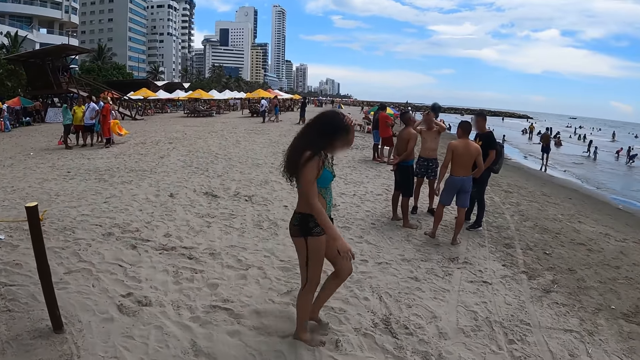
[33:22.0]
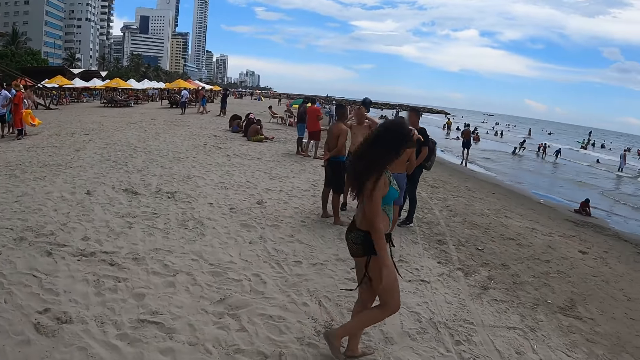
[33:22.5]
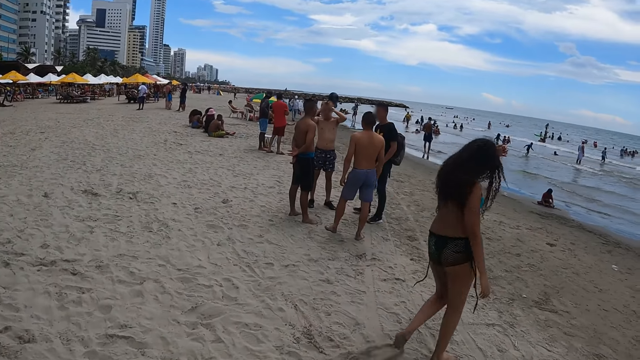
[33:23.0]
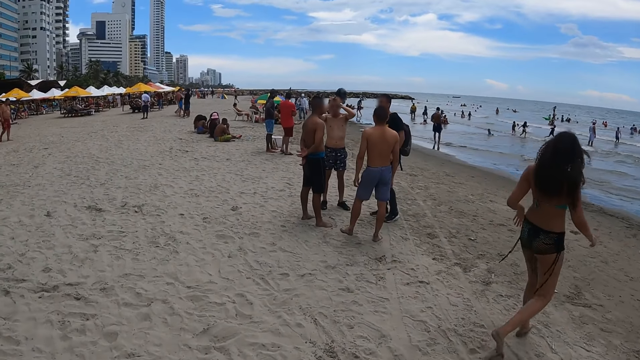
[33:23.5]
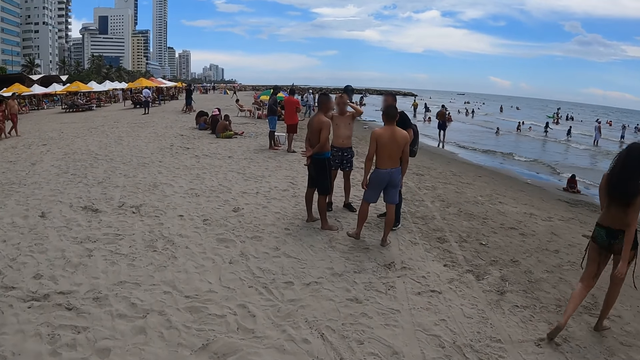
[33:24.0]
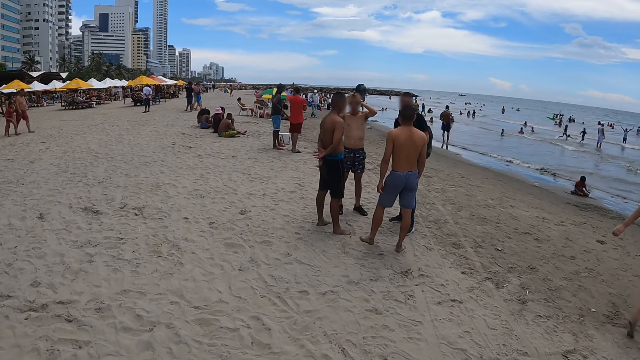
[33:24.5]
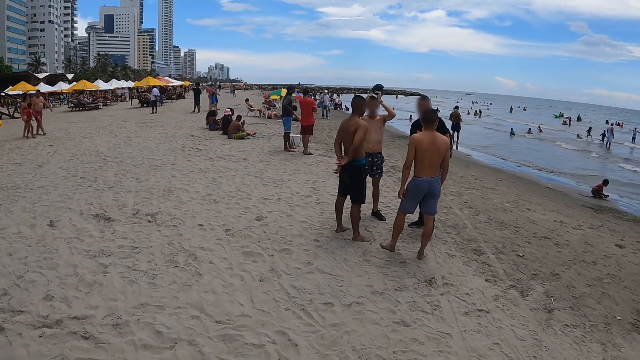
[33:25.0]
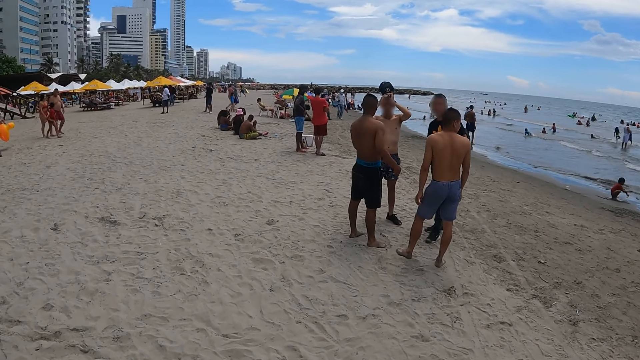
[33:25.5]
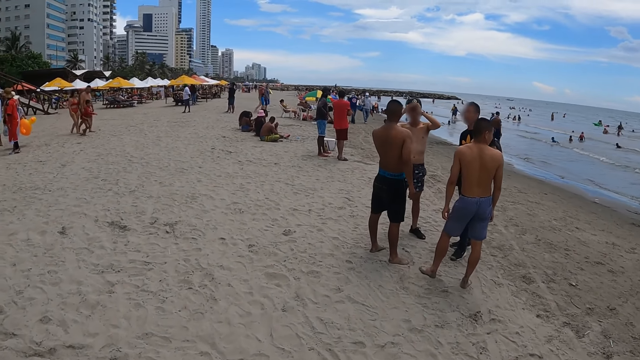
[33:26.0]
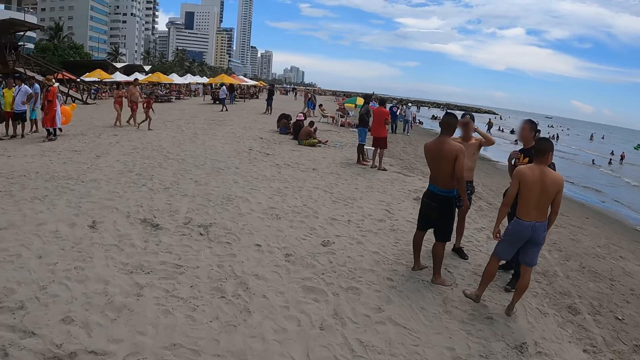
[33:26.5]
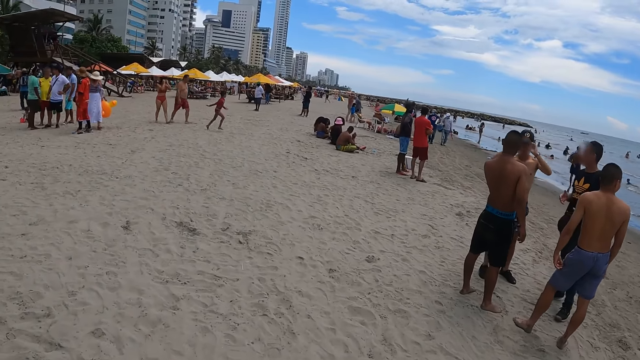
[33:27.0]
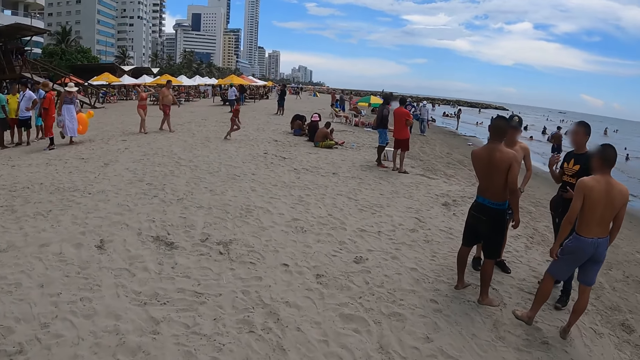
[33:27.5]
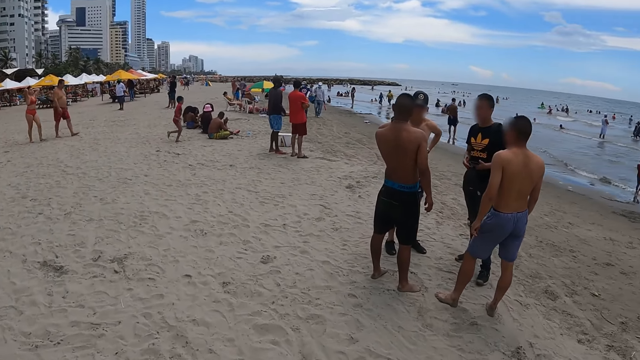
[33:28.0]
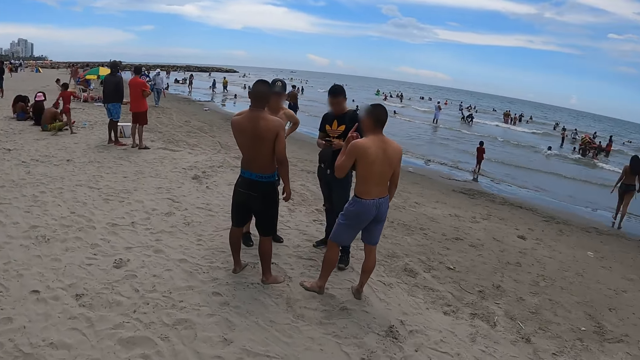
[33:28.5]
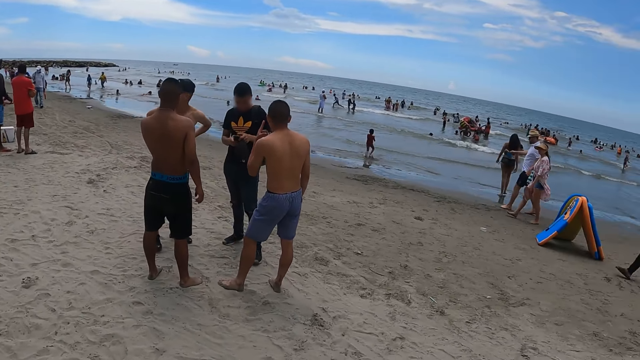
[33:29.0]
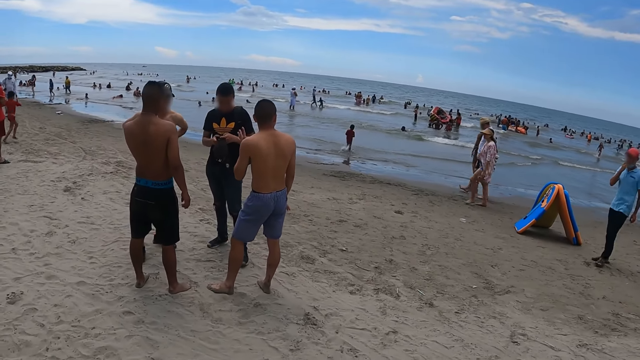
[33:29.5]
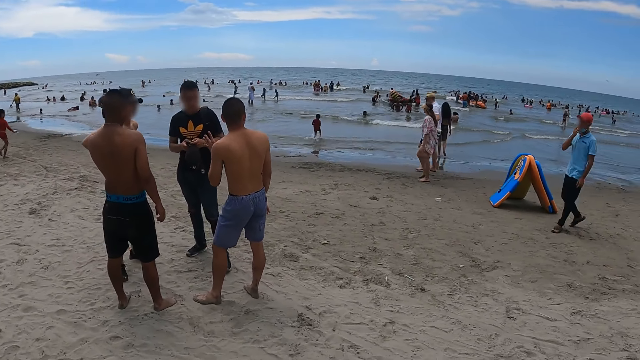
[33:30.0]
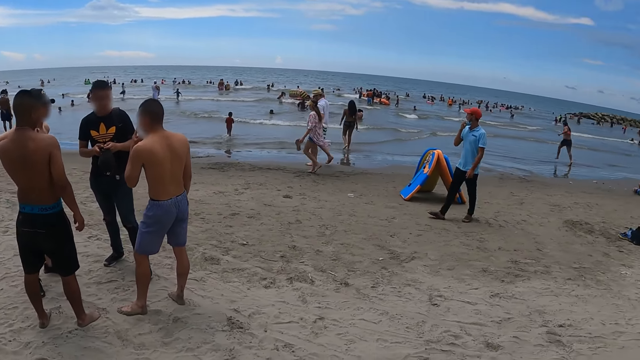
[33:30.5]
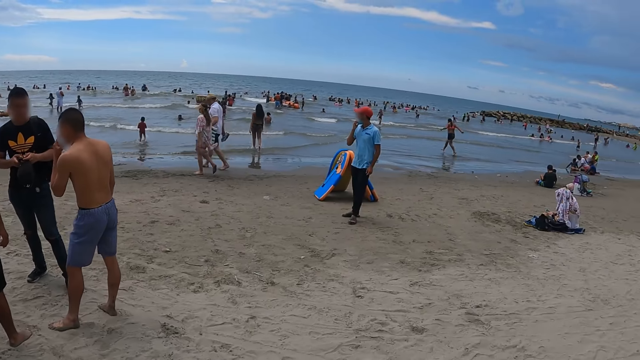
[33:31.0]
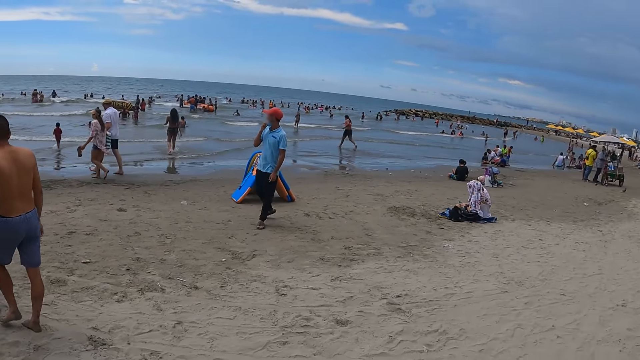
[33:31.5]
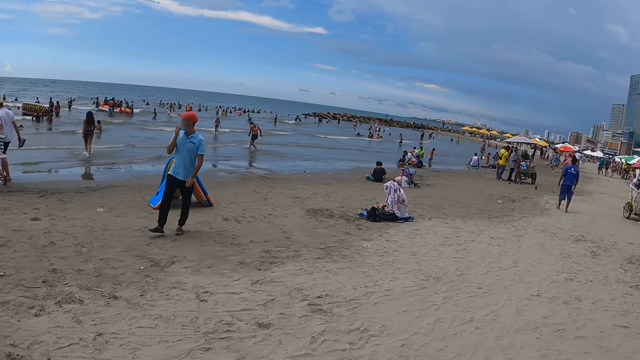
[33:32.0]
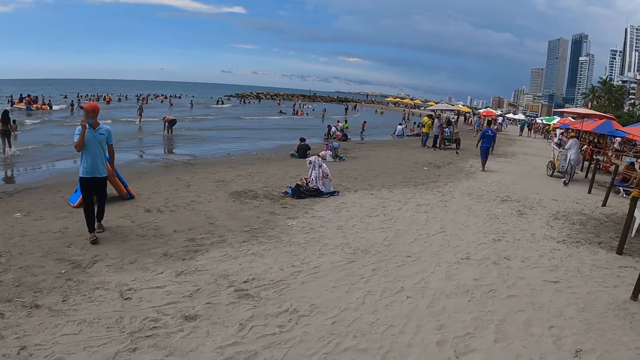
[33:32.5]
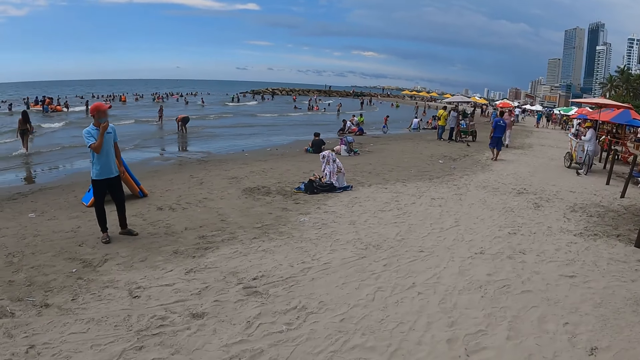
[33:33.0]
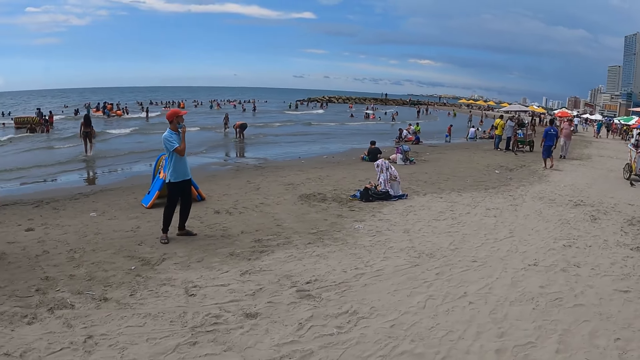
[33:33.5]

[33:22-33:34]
The camera wearer walks. They look around.

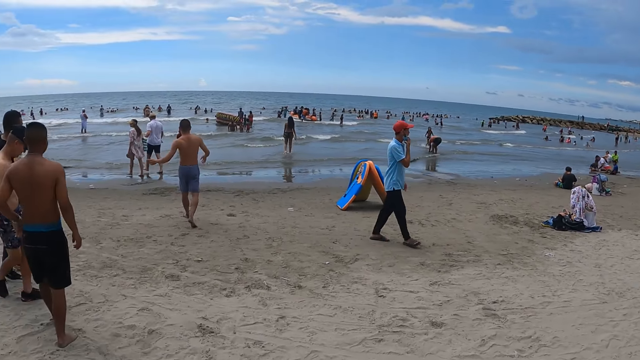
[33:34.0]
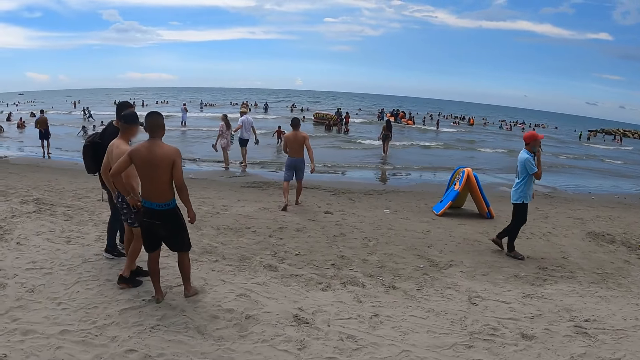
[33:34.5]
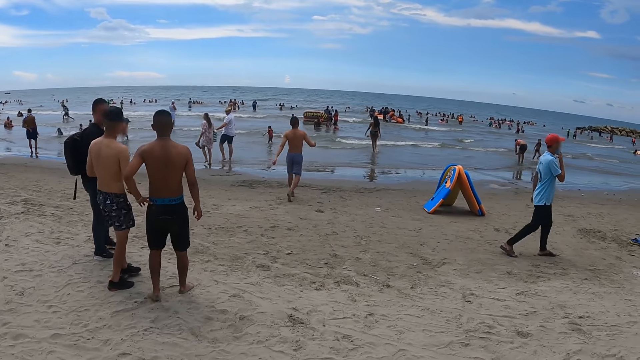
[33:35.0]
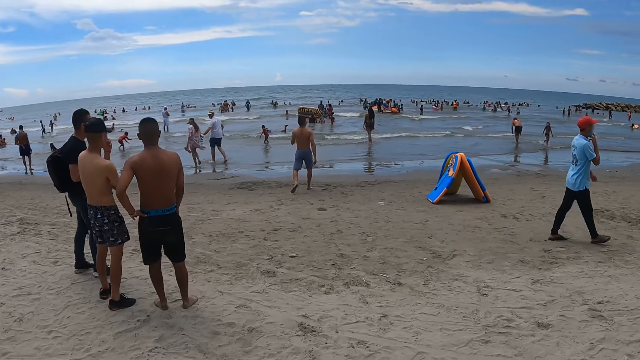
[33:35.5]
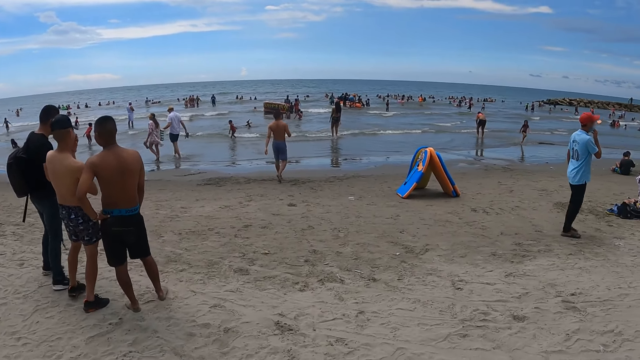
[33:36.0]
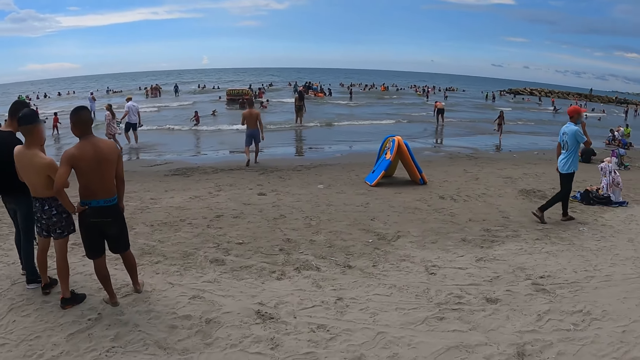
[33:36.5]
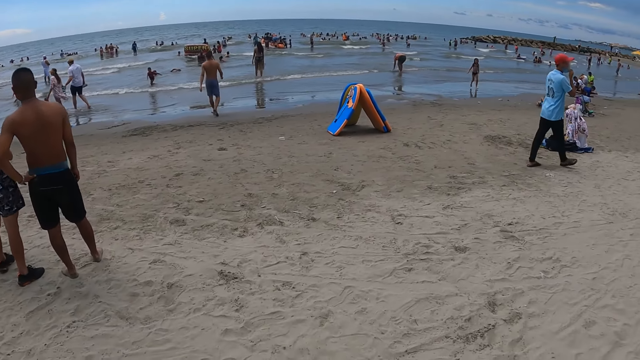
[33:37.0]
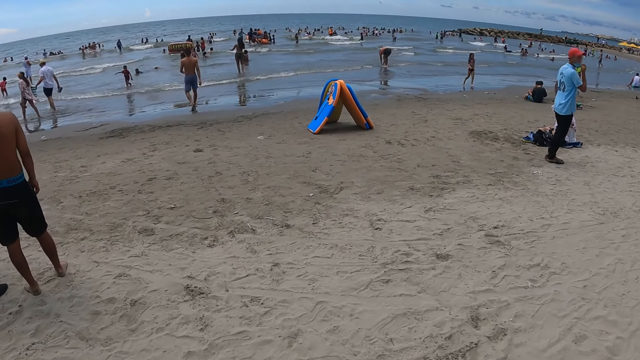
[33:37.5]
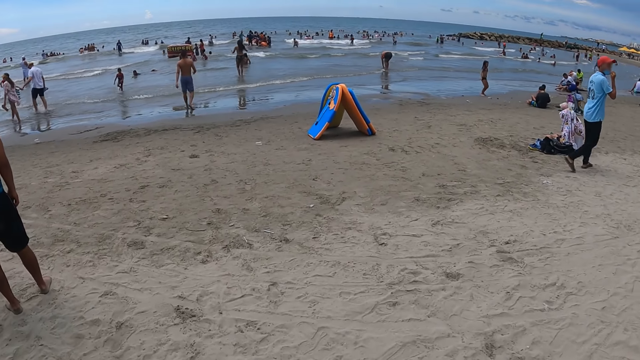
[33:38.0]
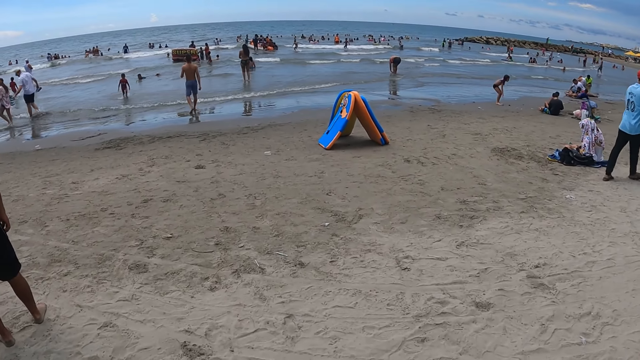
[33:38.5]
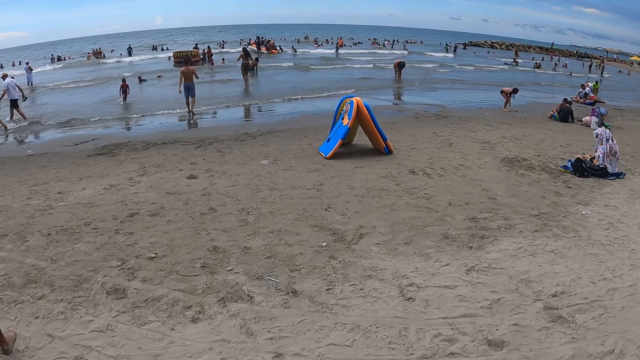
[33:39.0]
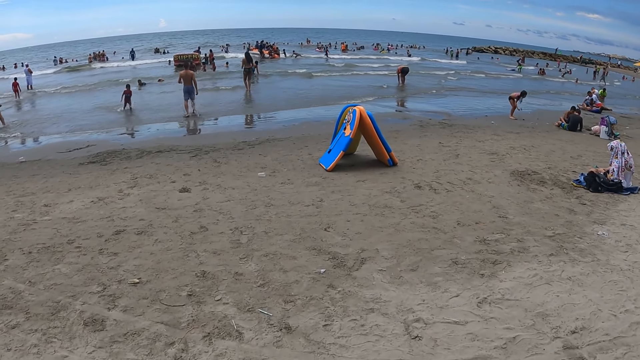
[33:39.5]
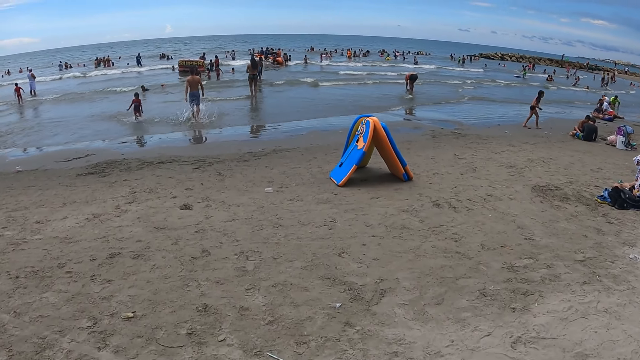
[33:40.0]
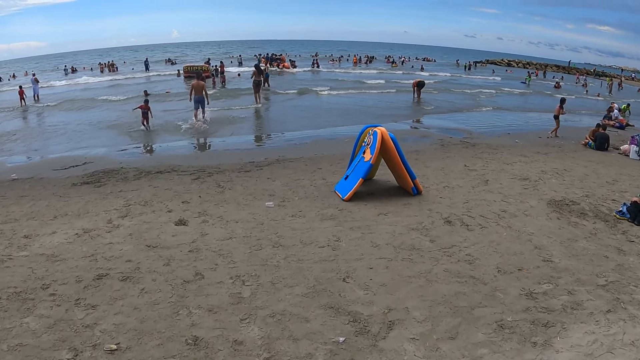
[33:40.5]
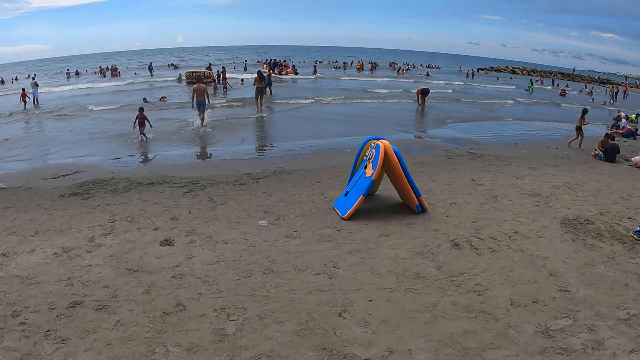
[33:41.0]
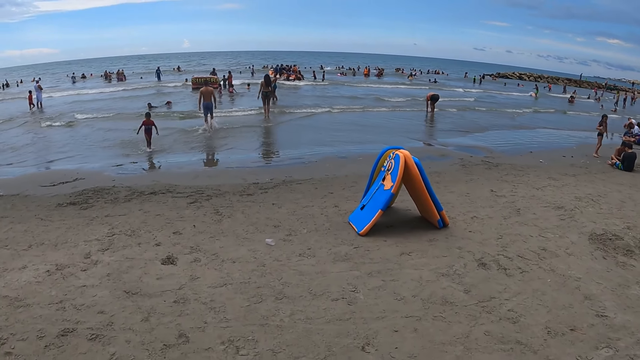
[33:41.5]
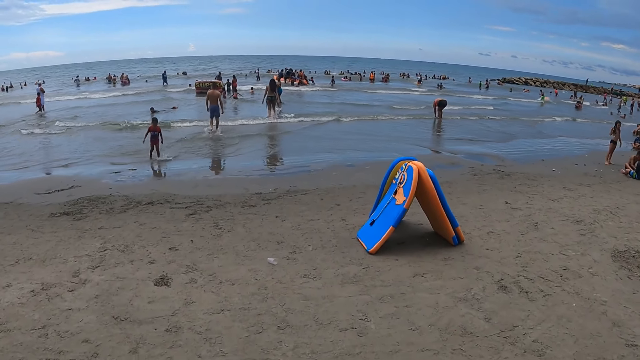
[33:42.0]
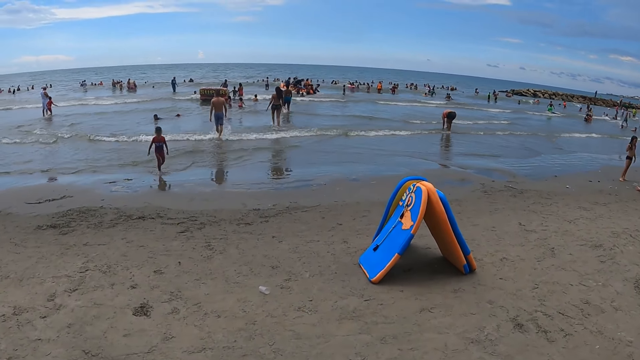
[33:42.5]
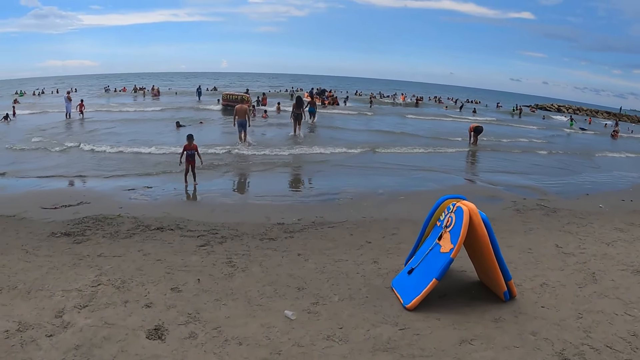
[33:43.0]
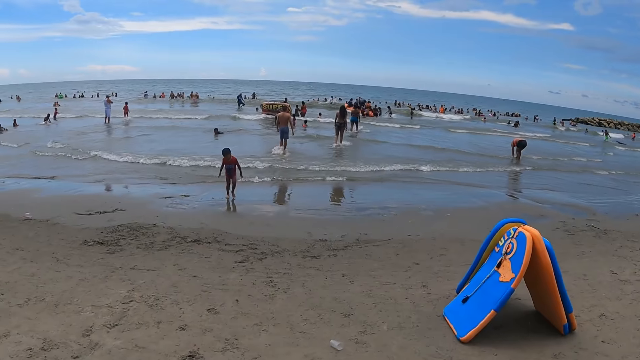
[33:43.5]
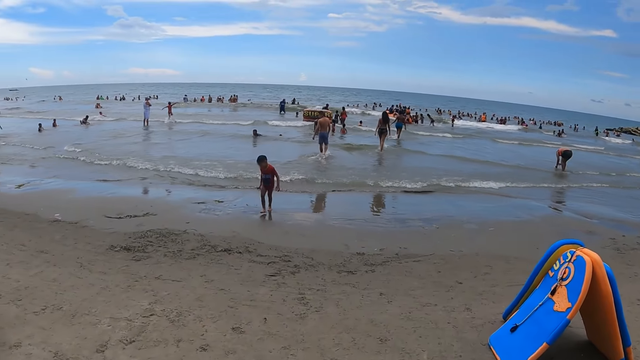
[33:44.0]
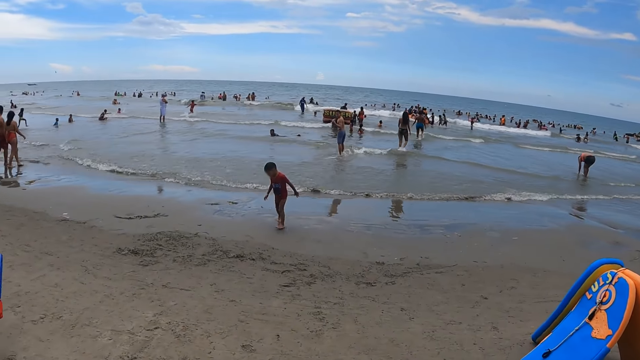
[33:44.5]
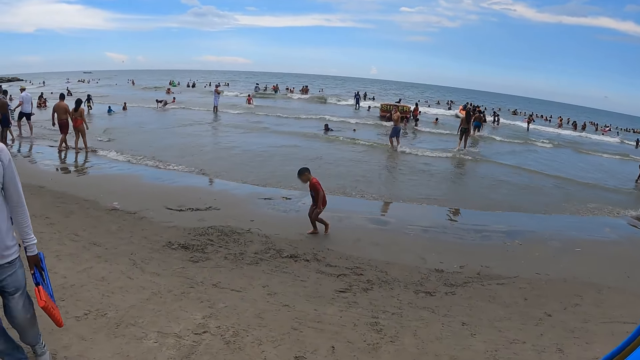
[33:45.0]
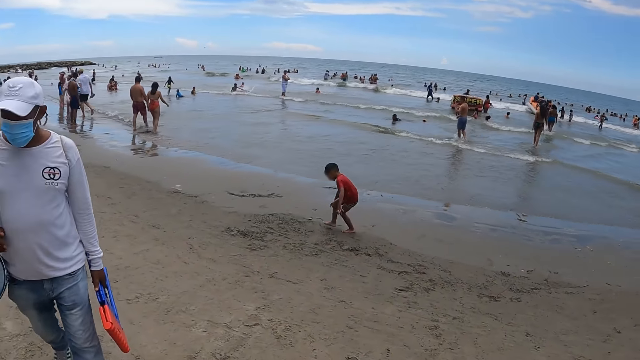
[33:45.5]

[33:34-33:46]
The camera wearer walks along the beach.
